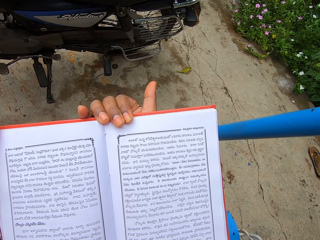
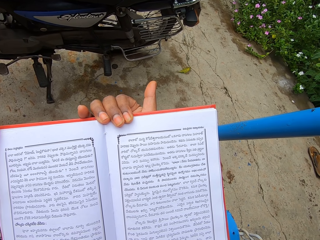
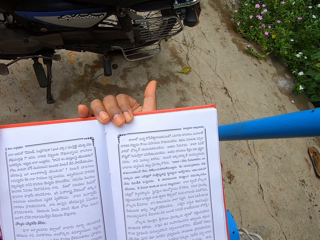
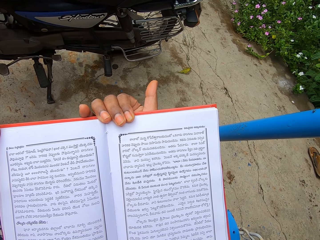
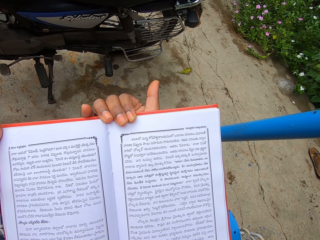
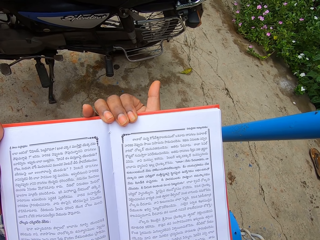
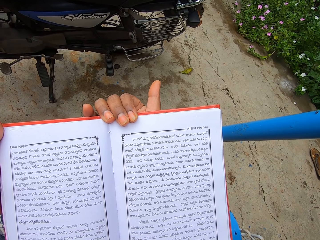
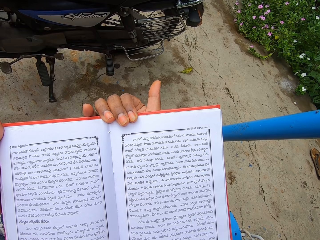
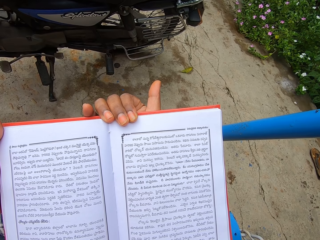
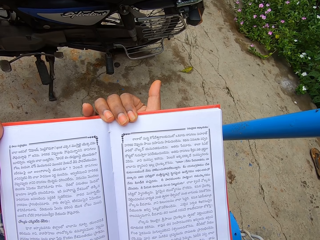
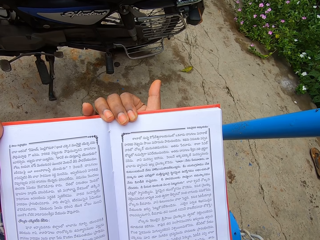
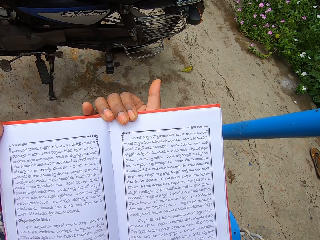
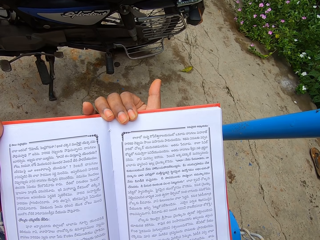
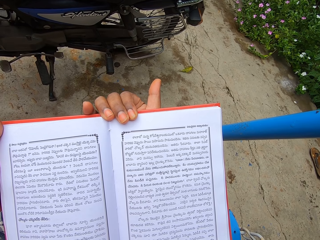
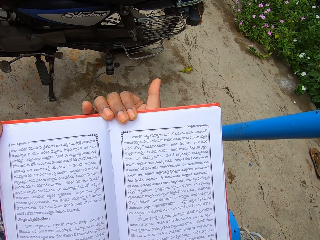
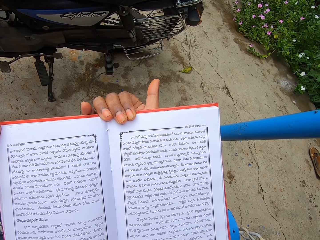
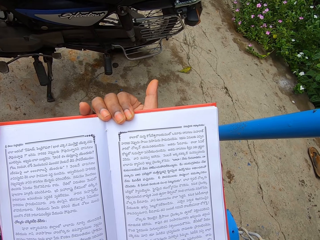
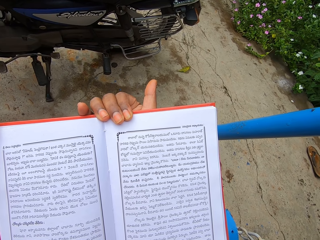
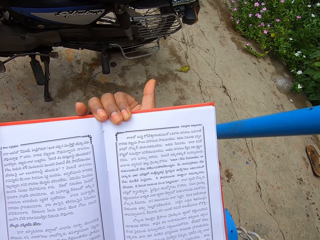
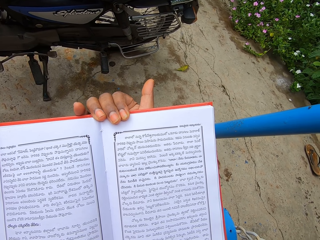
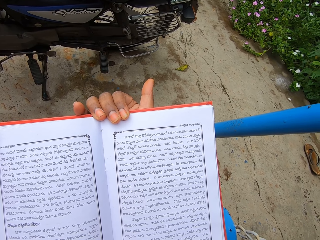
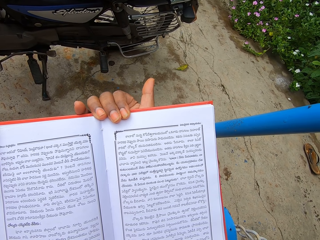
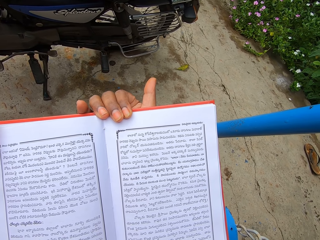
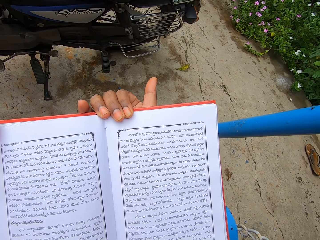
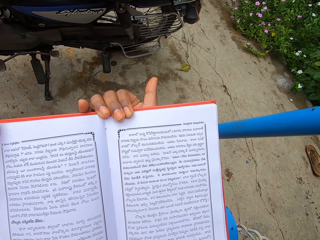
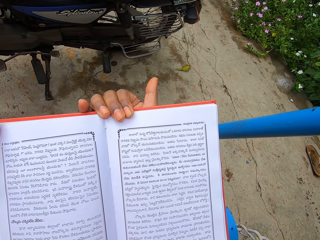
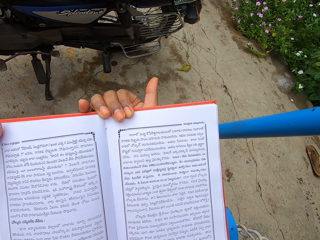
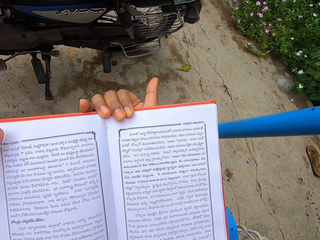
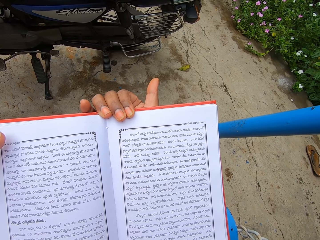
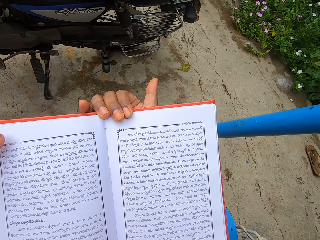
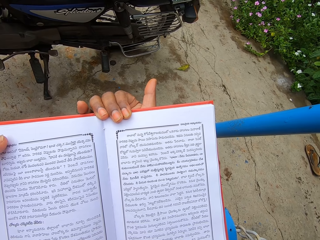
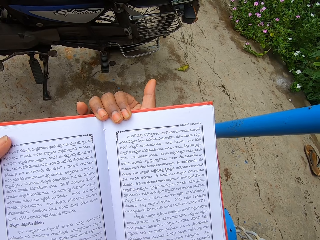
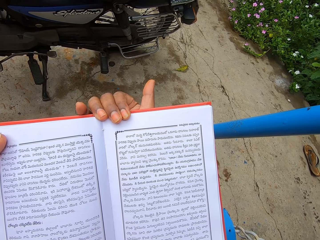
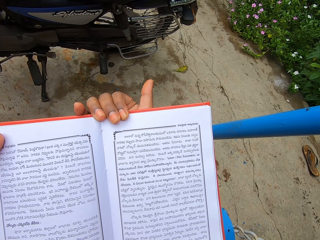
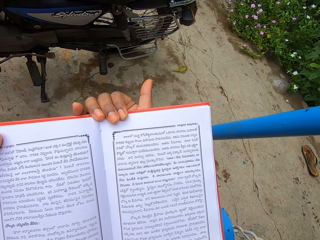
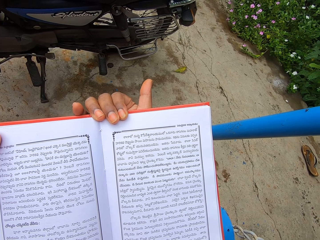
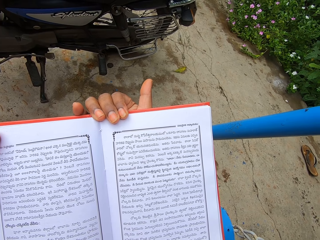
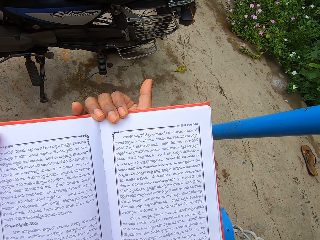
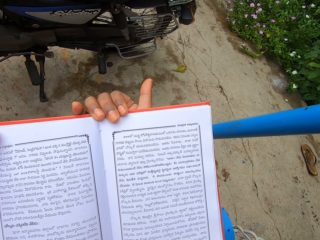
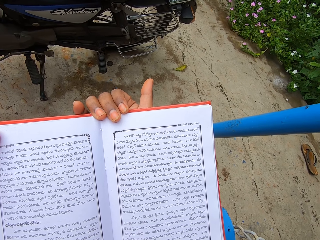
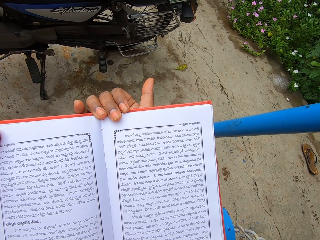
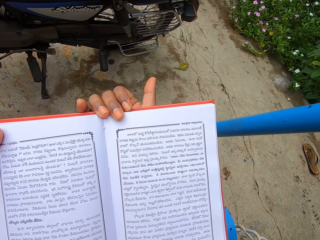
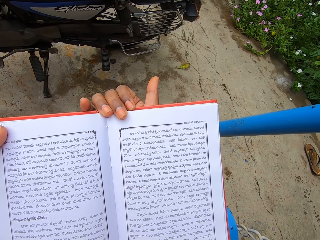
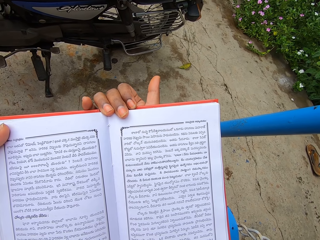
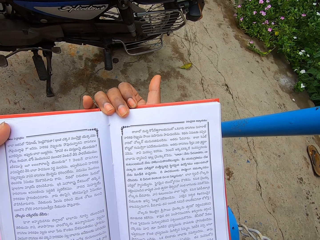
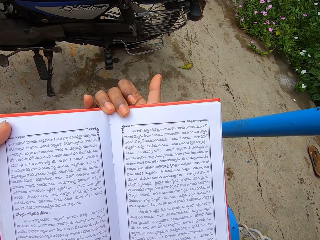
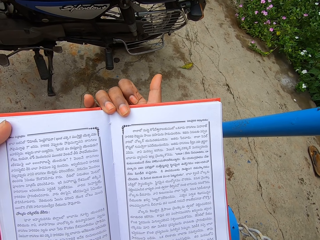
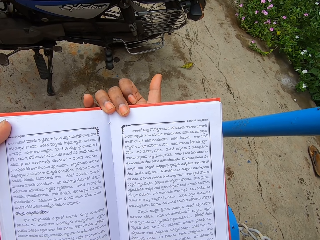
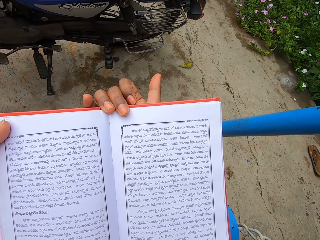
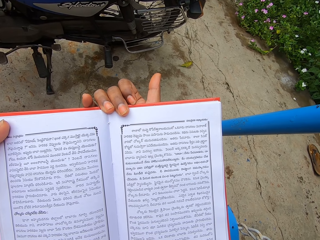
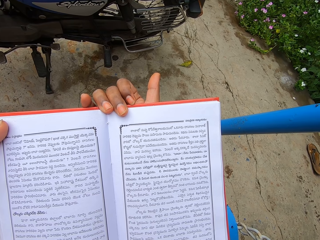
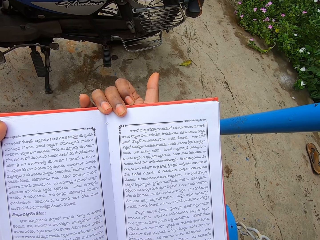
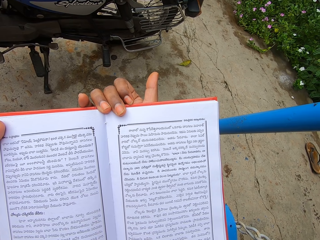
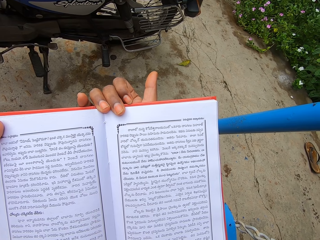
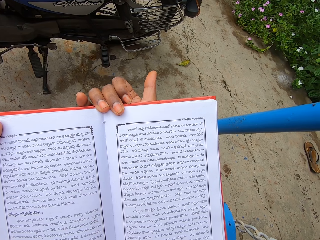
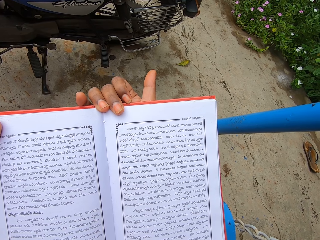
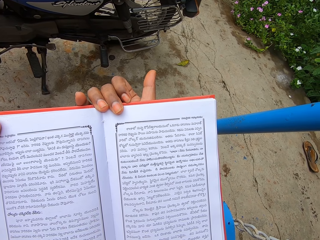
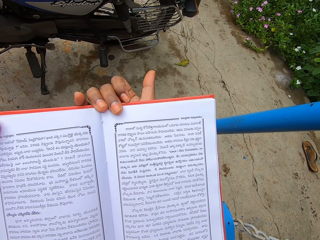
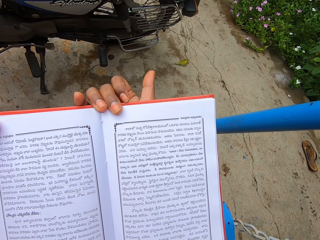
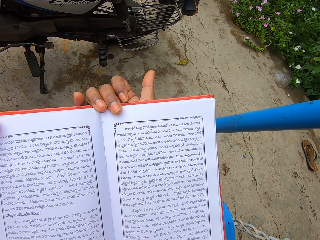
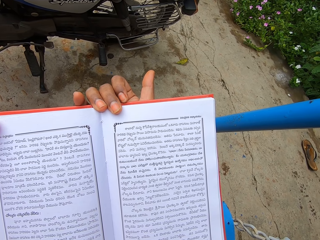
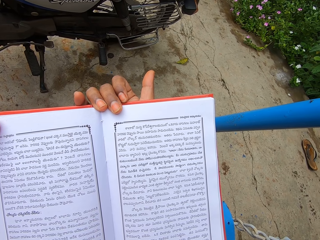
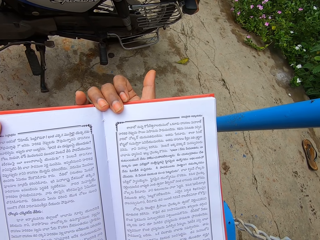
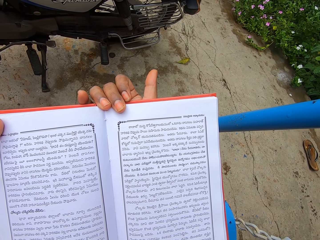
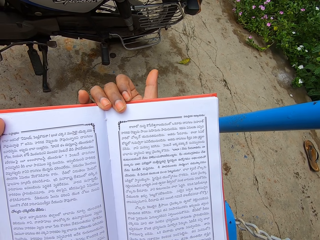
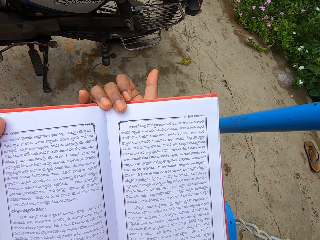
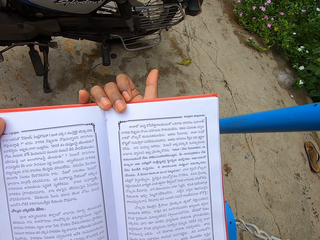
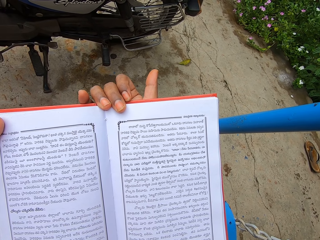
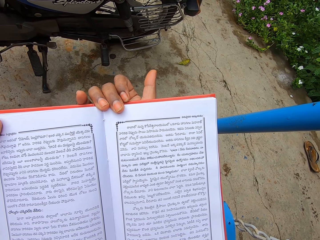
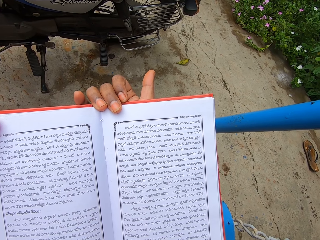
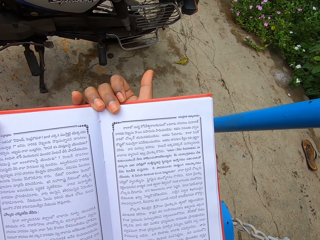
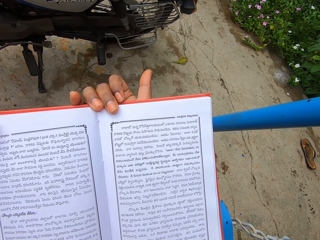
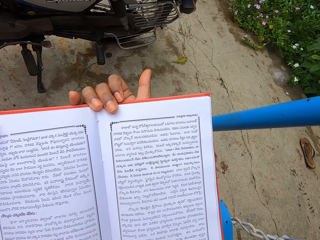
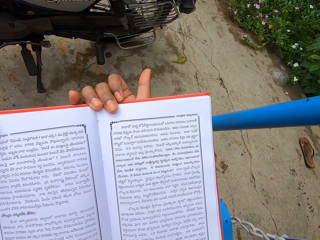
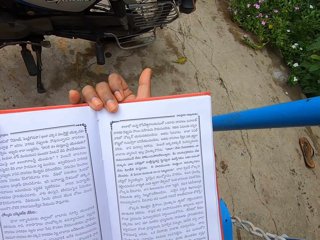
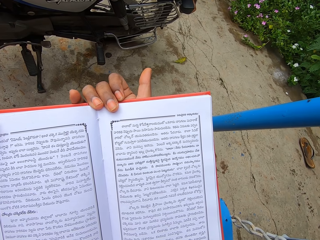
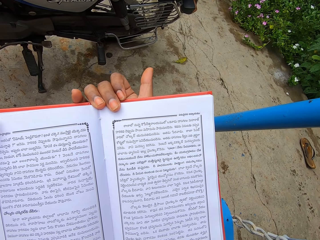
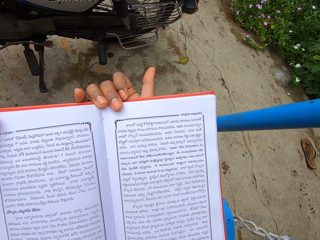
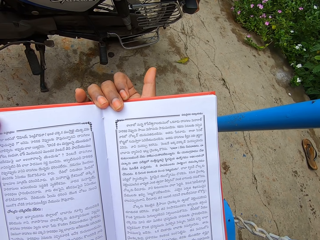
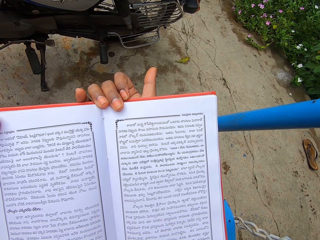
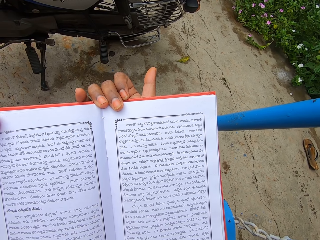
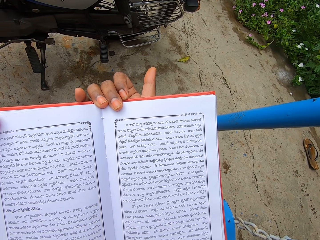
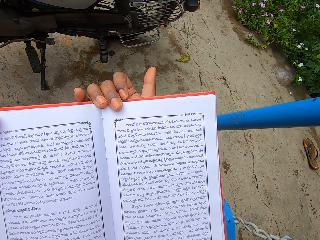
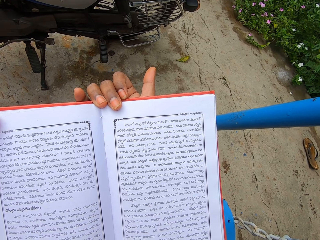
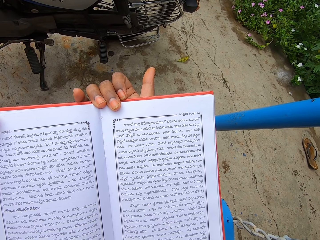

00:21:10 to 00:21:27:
The camera wearer moves the right finger on the book. They read the book.

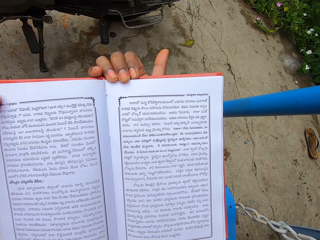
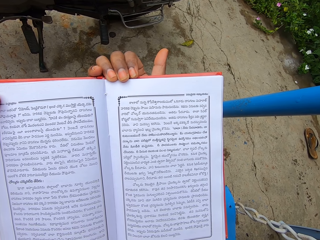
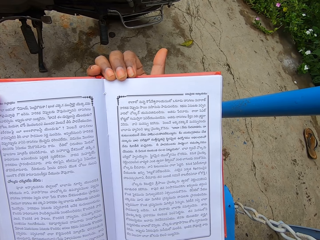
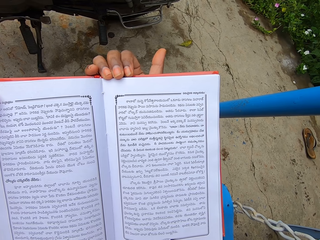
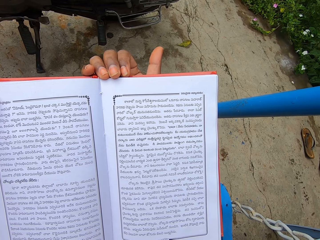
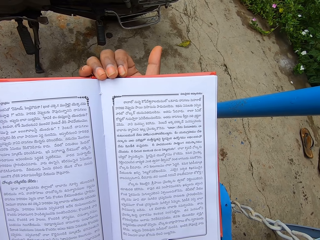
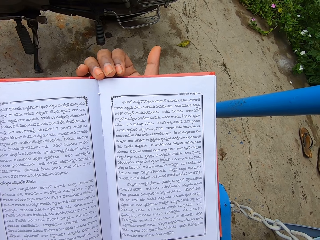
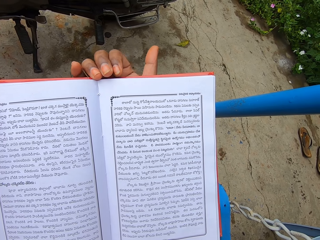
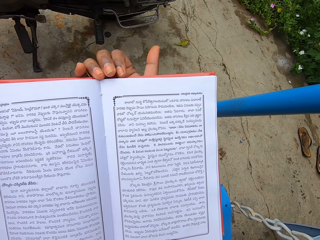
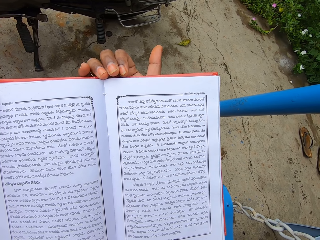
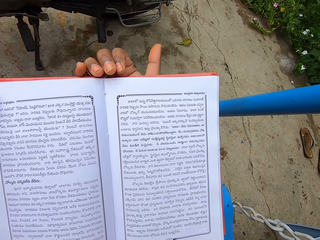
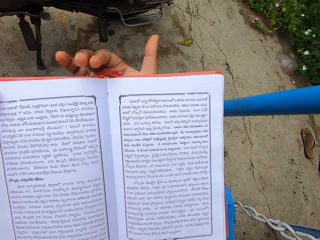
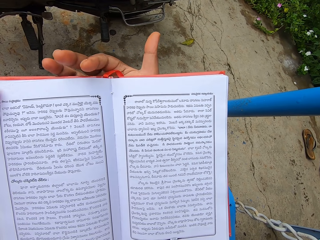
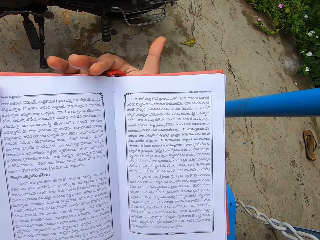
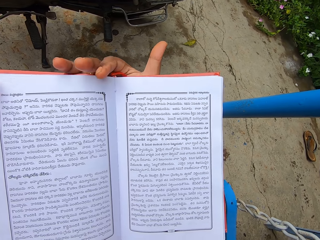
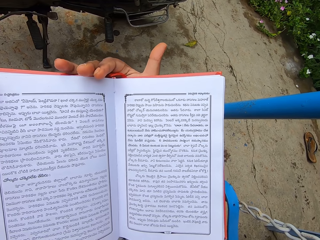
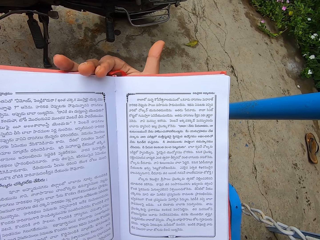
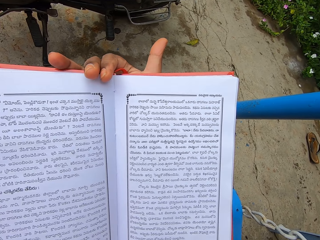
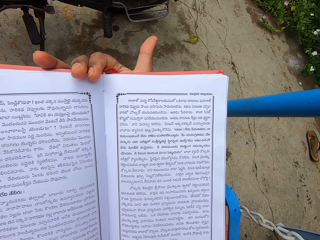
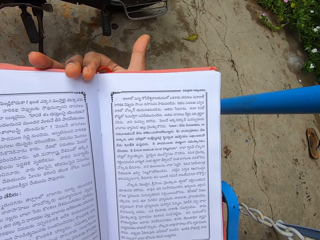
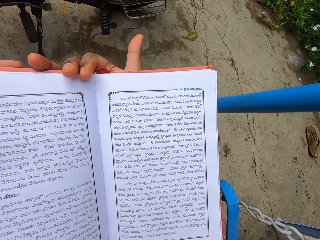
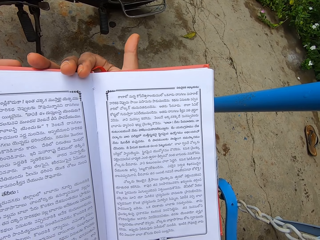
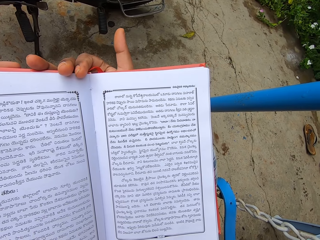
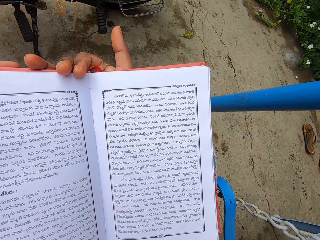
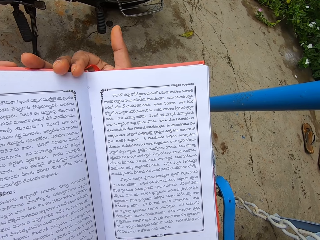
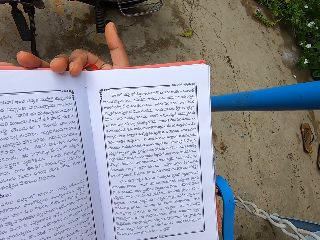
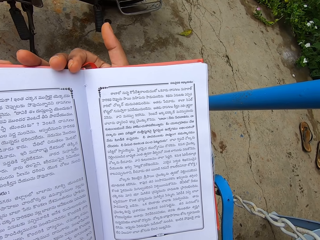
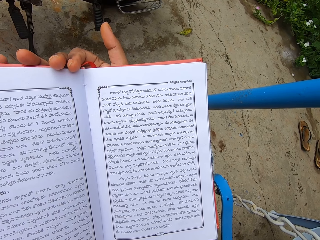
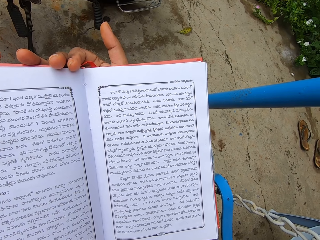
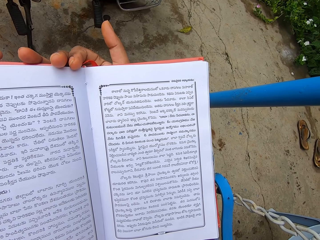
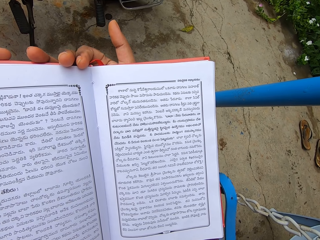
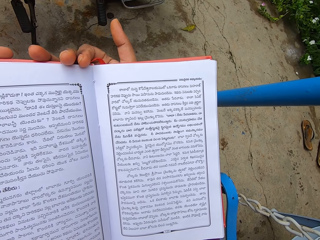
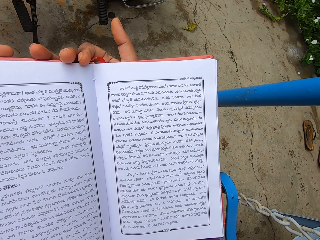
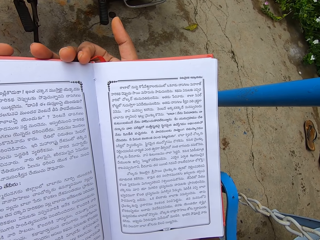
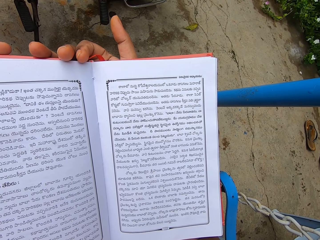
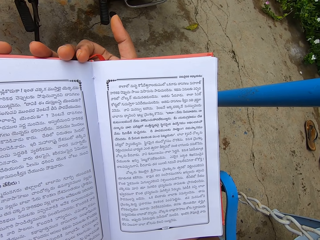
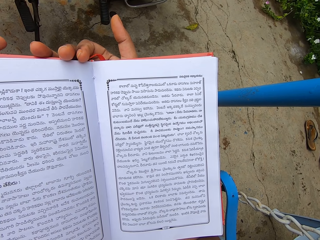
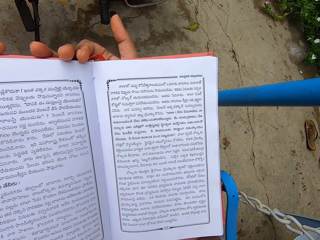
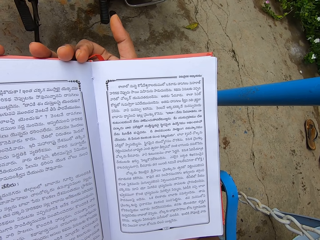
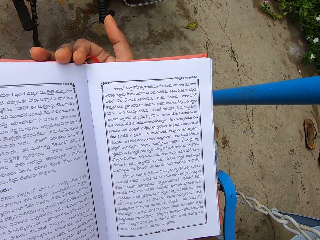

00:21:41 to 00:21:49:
The camera wearer moves her right fingers on the book. She reads the book.
